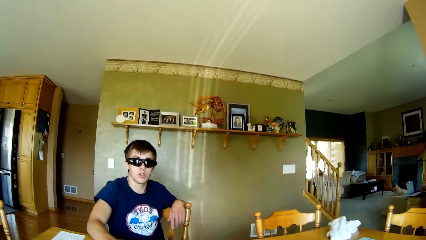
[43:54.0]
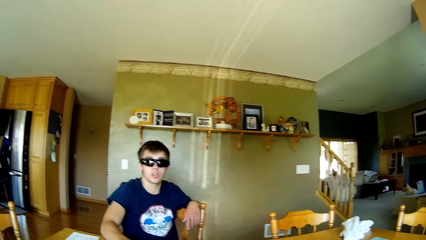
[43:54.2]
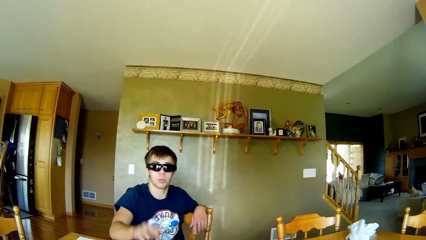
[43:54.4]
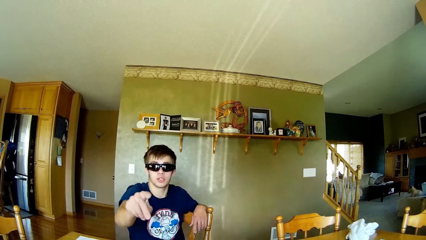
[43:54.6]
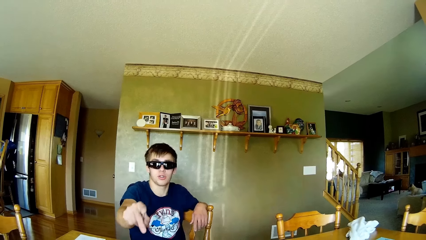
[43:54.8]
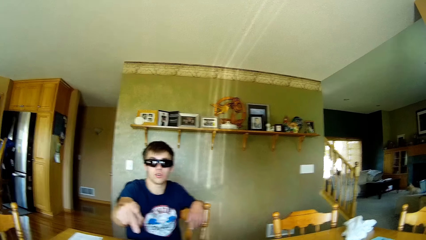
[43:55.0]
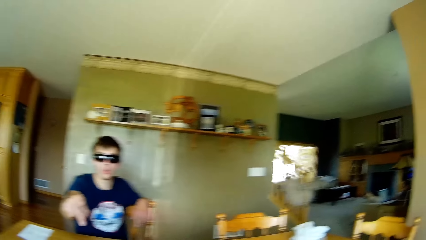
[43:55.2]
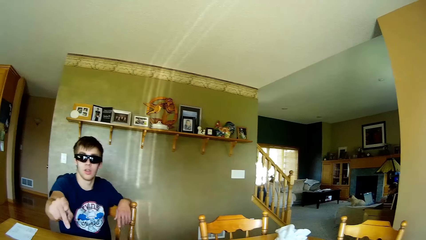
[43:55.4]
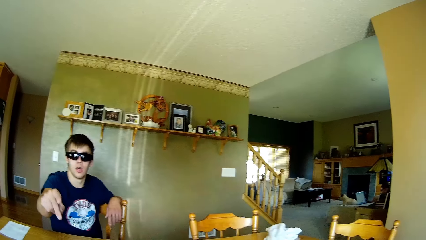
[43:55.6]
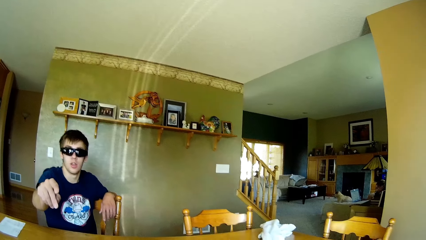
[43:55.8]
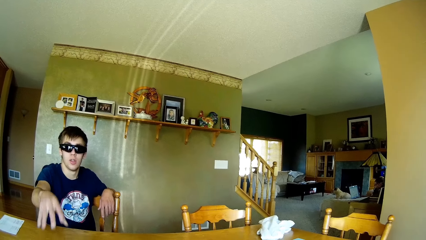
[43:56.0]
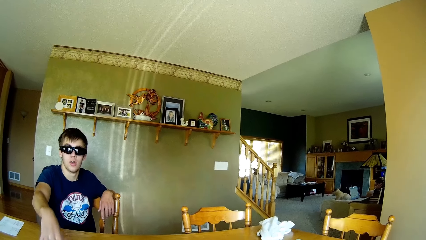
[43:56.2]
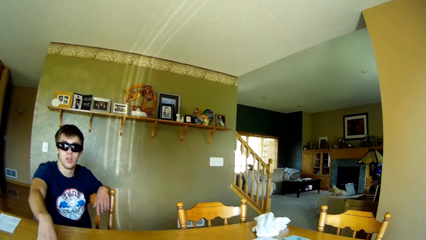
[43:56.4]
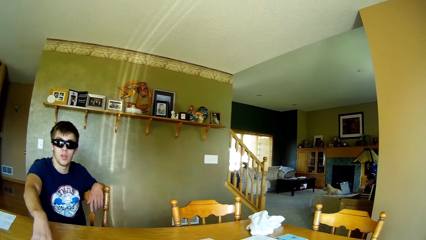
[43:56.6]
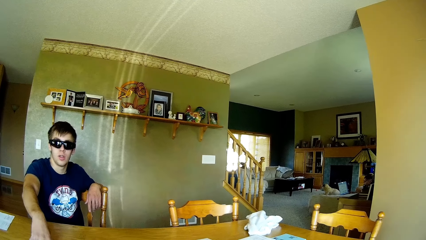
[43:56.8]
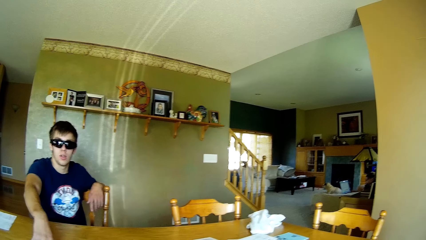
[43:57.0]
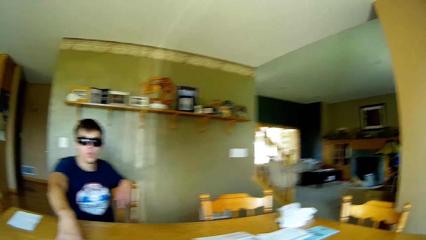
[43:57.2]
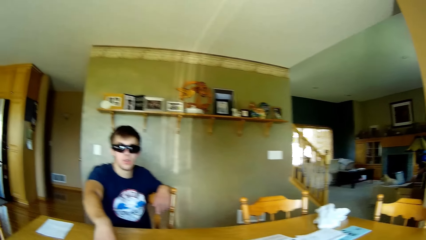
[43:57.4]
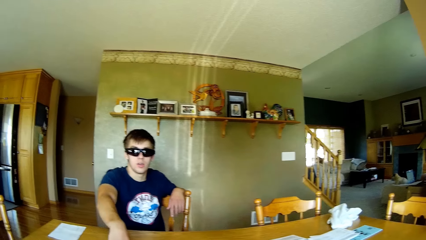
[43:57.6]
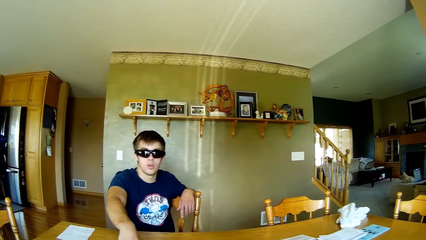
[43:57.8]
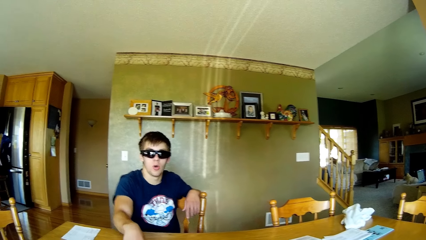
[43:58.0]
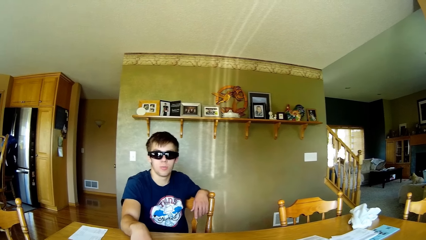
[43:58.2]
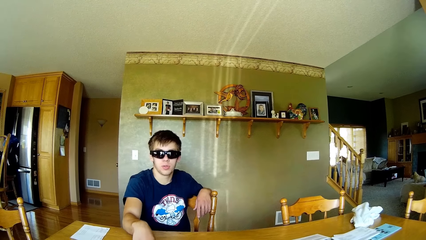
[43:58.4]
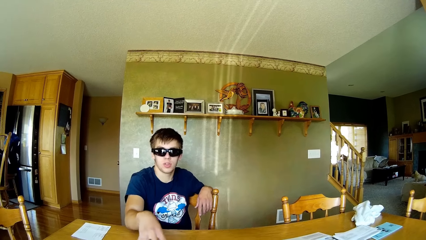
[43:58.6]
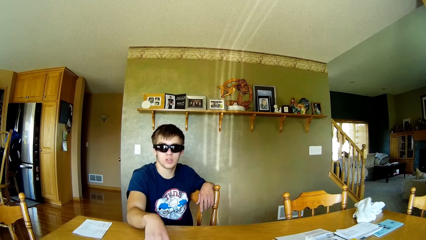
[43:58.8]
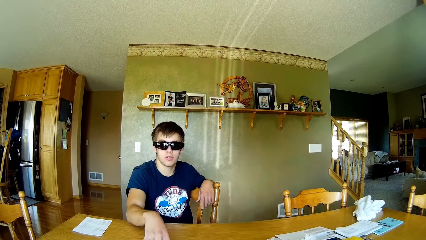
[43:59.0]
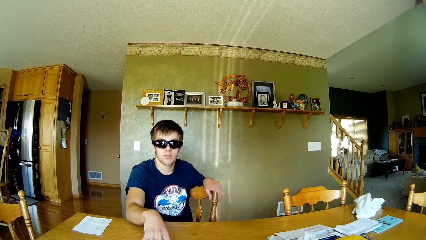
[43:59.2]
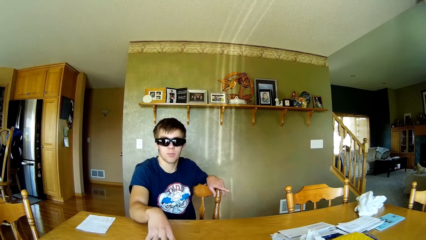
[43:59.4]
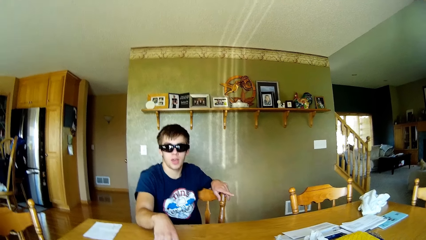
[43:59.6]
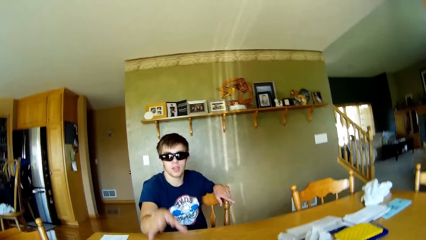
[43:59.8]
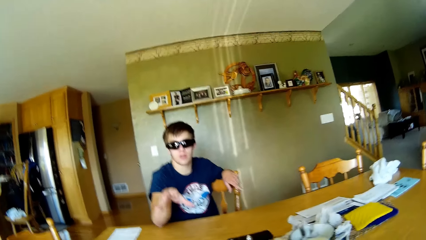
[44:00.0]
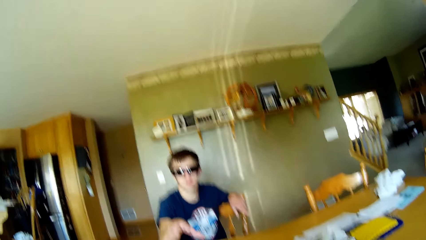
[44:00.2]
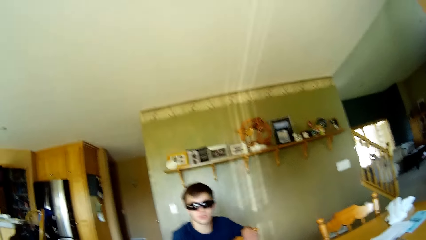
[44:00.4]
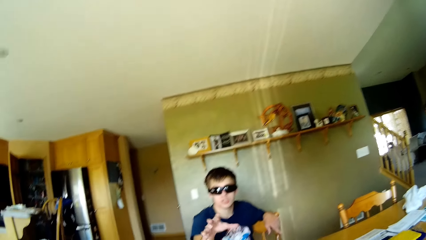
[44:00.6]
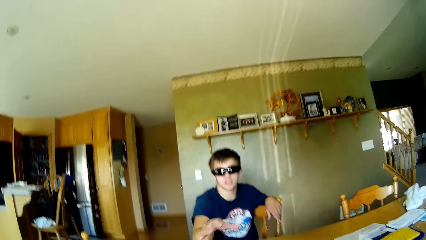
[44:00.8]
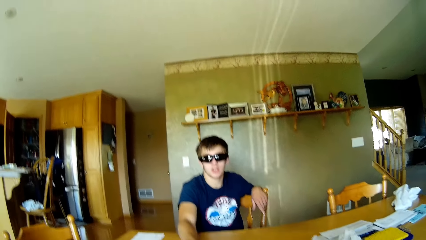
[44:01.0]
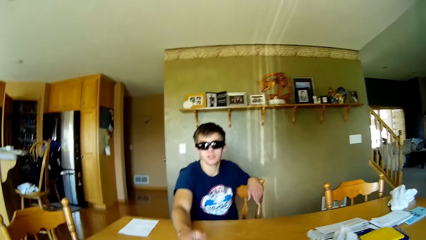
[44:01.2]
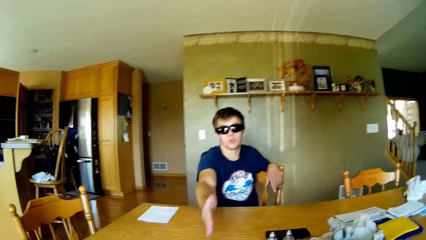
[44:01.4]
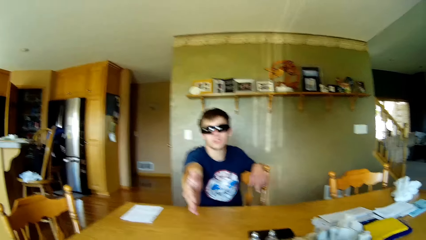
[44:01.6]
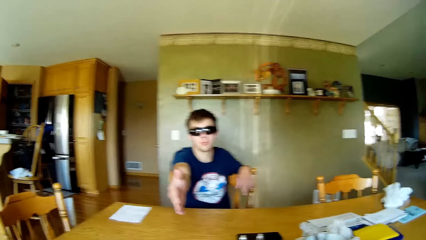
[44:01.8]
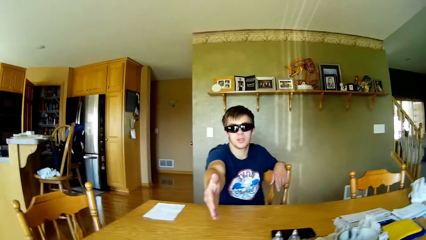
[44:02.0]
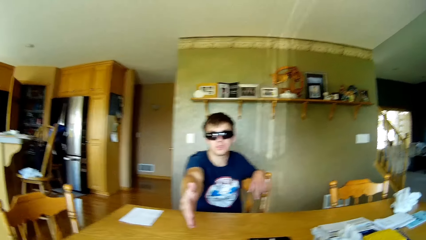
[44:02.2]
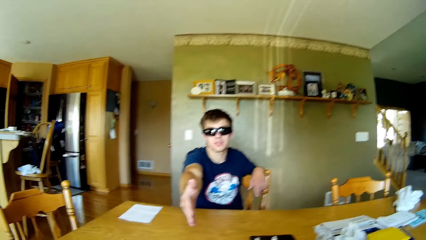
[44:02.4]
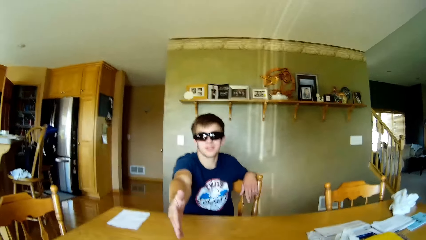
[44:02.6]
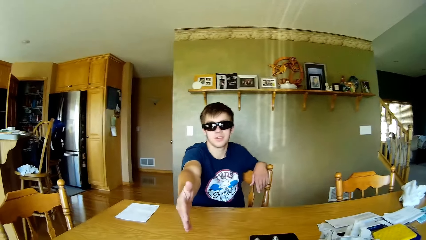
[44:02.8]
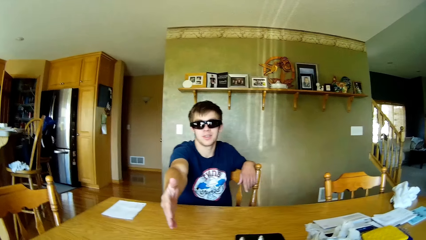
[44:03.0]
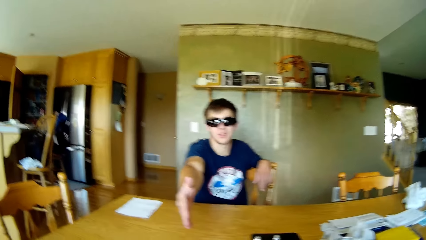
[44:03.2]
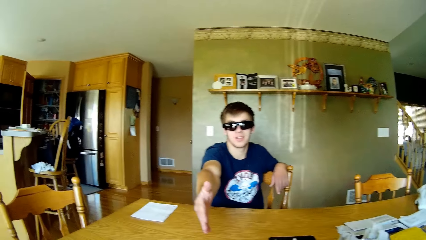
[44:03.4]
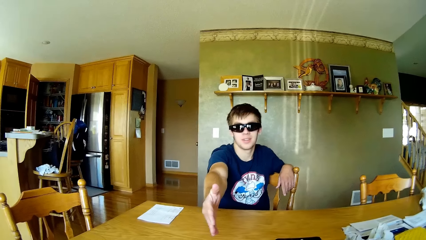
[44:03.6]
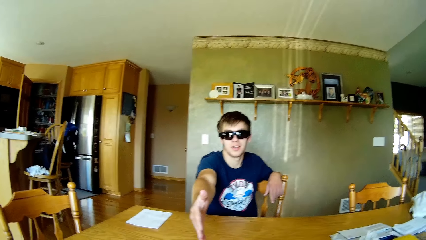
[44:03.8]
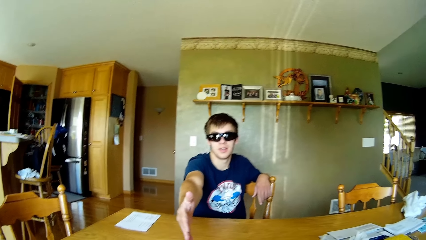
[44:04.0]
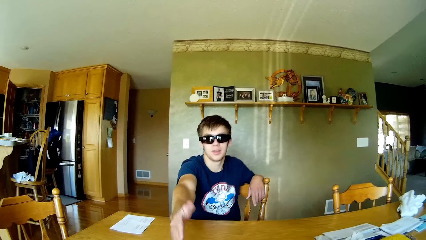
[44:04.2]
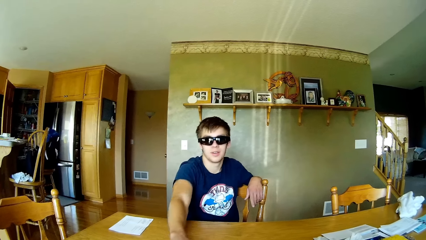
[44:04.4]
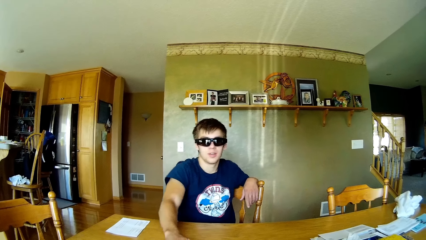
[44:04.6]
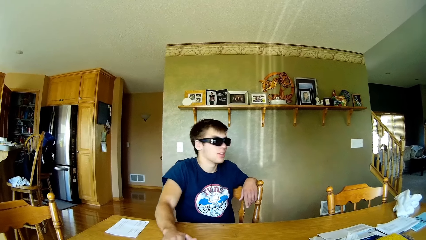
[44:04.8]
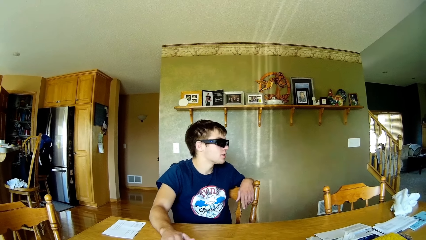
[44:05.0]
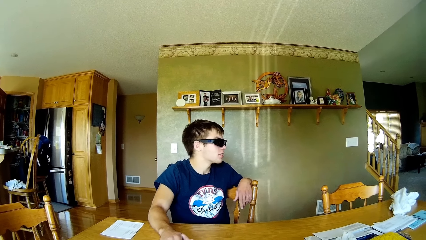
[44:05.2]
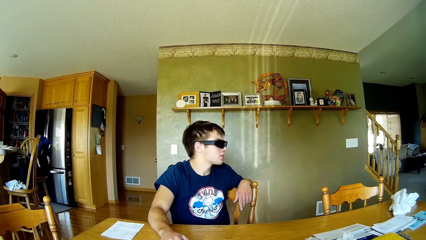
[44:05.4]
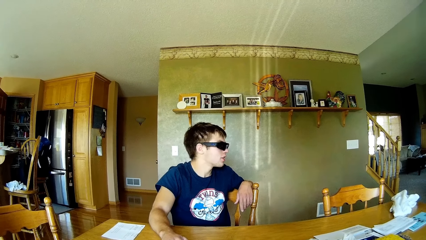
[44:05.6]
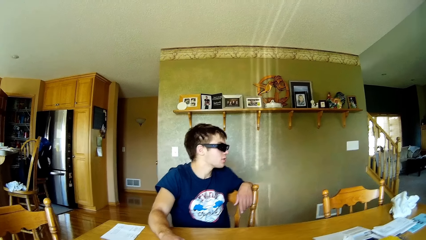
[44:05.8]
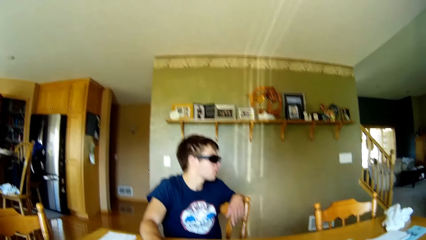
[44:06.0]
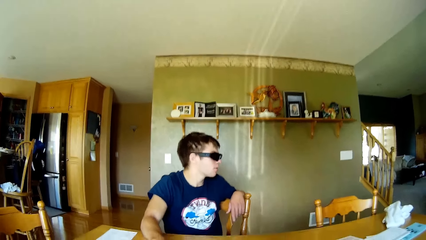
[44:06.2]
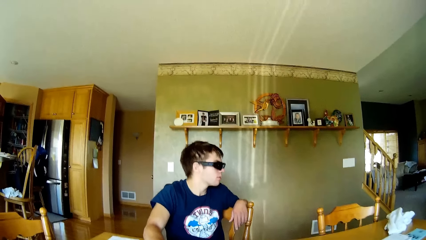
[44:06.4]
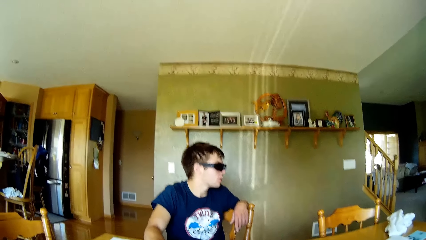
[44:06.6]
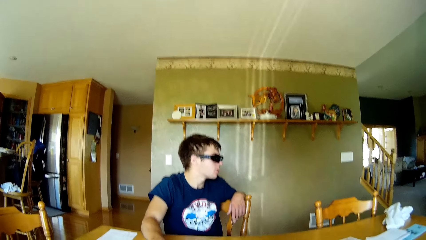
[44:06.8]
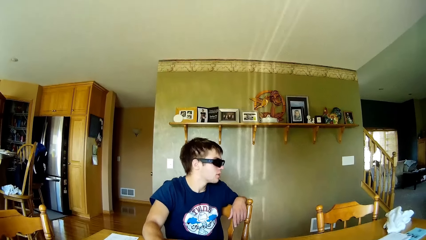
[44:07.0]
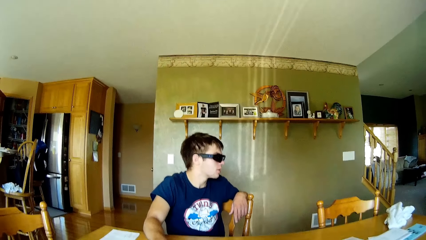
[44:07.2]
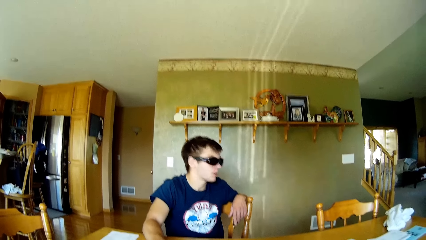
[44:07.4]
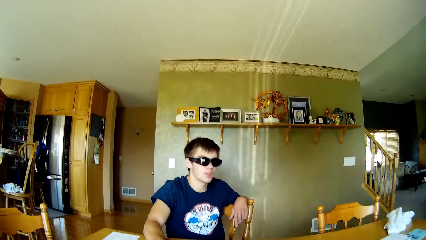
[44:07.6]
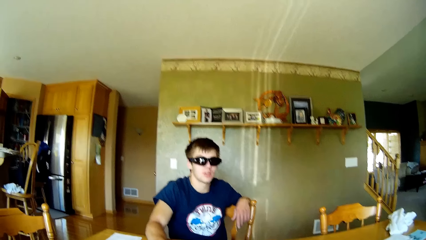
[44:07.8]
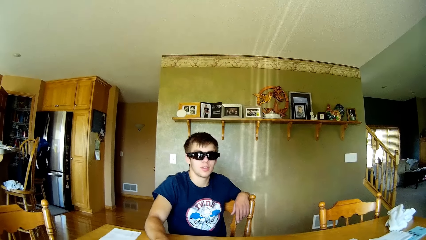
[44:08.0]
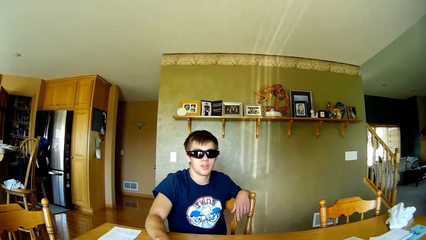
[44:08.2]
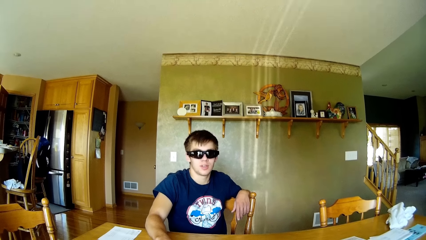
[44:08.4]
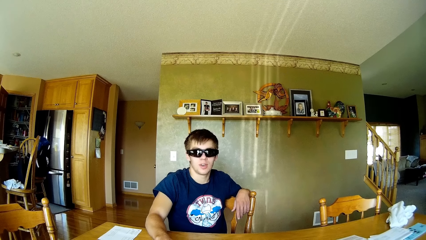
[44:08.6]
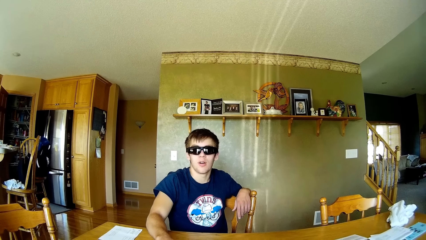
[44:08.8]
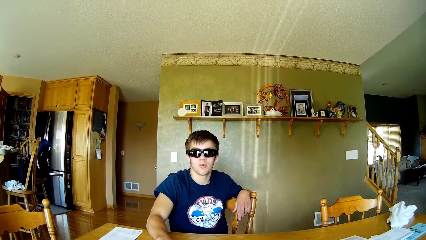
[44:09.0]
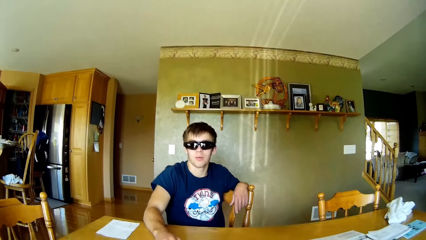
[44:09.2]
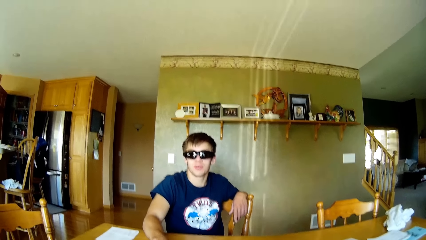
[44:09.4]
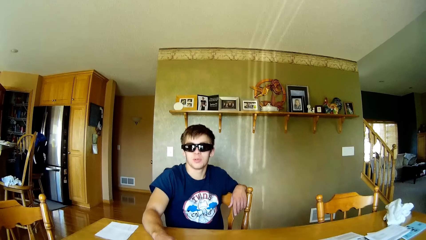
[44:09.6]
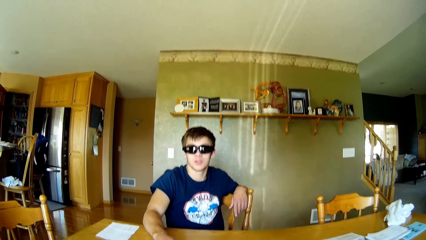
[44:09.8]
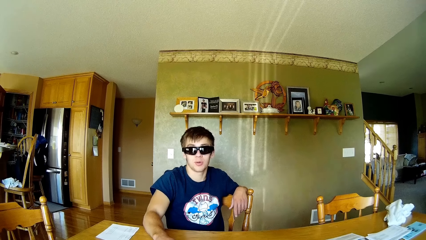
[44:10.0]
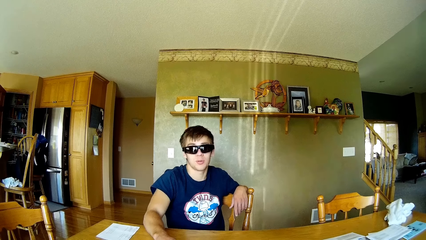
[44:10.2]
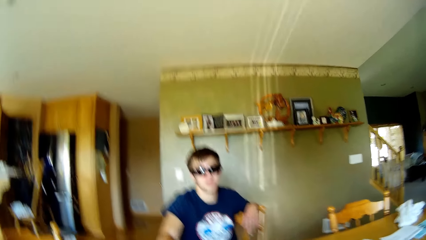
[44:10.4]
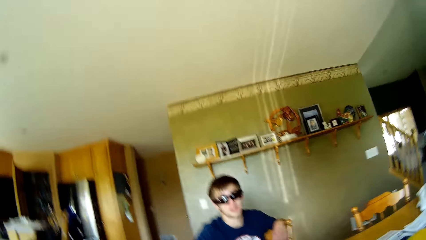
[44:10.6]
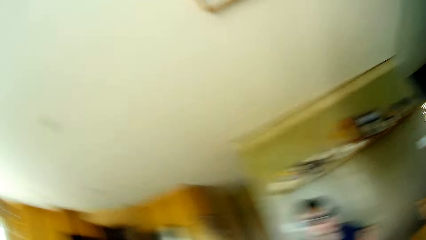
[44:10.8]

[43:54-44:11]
The person points at the camera wearer. The person moves a hand. The person holds the table. The person places a hand on the table. The person points at something with the left hand. The camera wearer talks to the person. The person moves the right hand. The person taps the table. The person gestures his hand towards the camera wearer. The person stretches a hand. The camera wearer talks to the person. The person turns towards another person. The camera wearer places a hand on the table. The first person looks aside. The camera wearer interacts with the first person. They talk to the first person.
